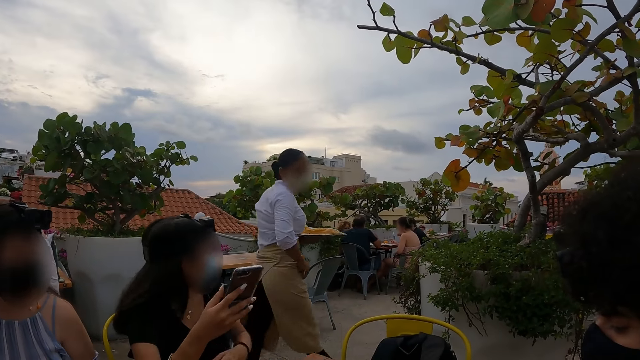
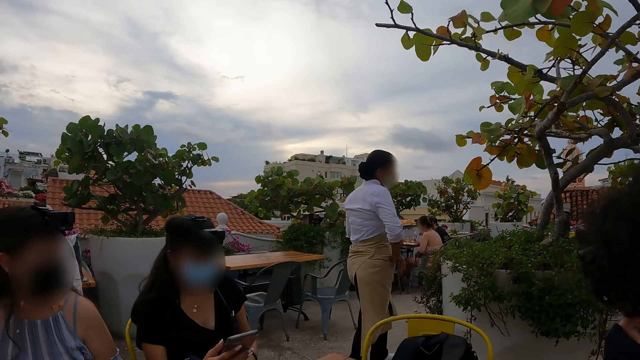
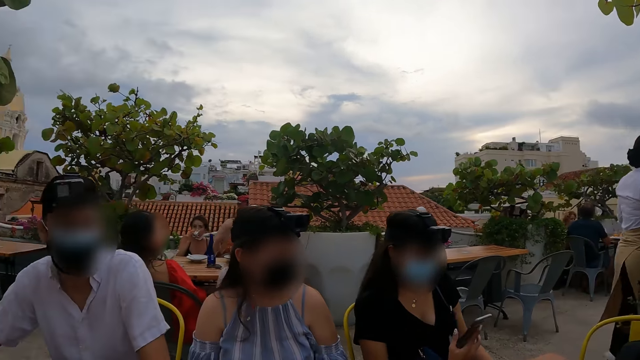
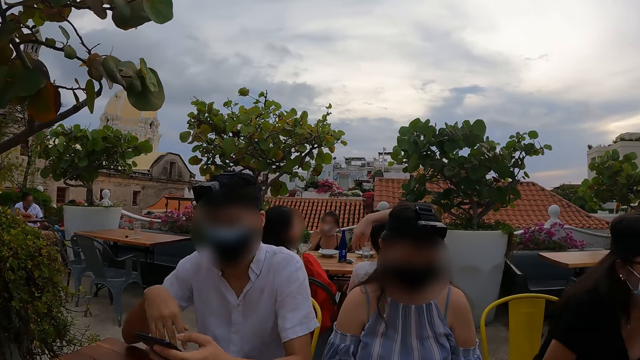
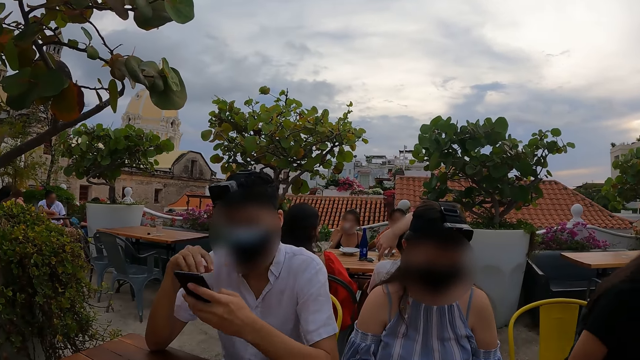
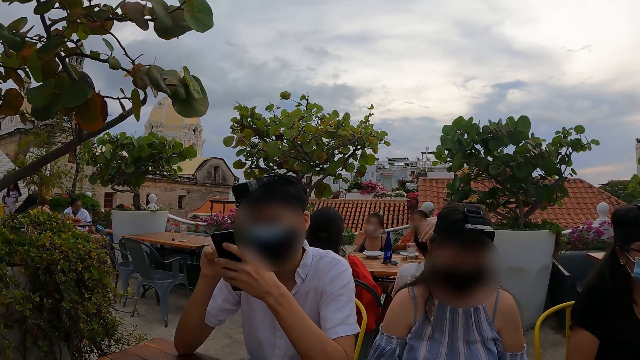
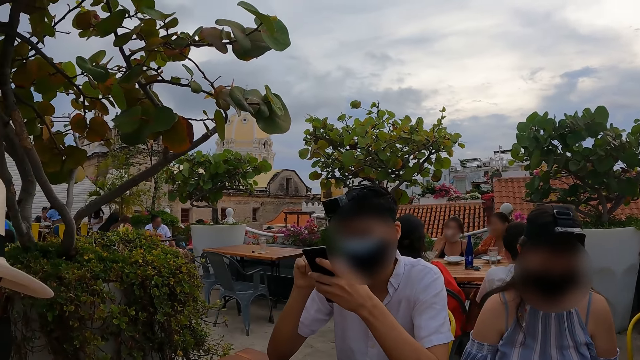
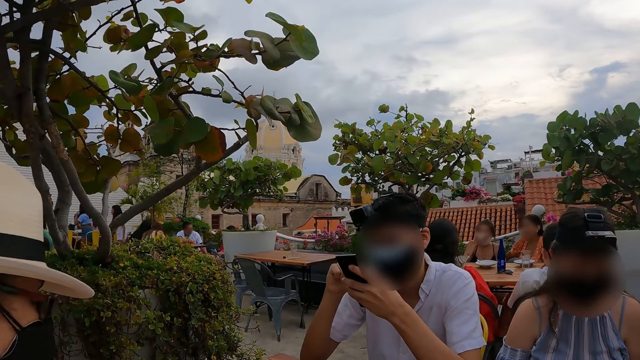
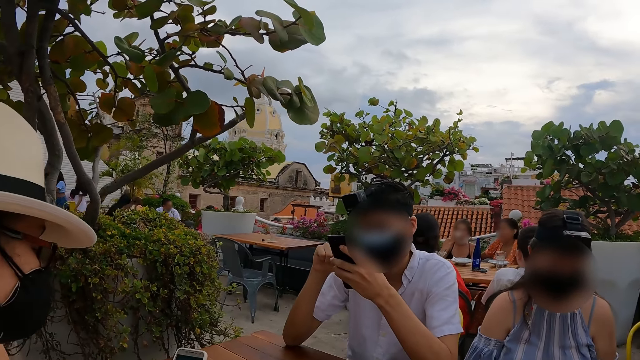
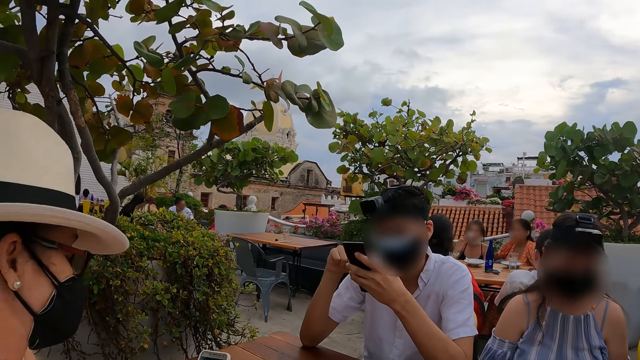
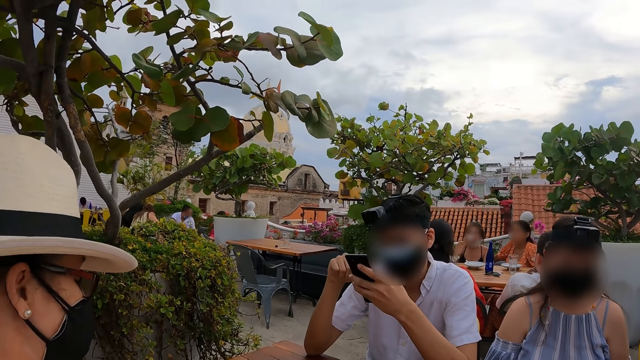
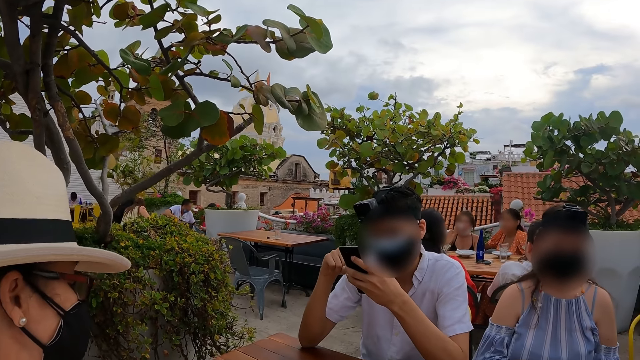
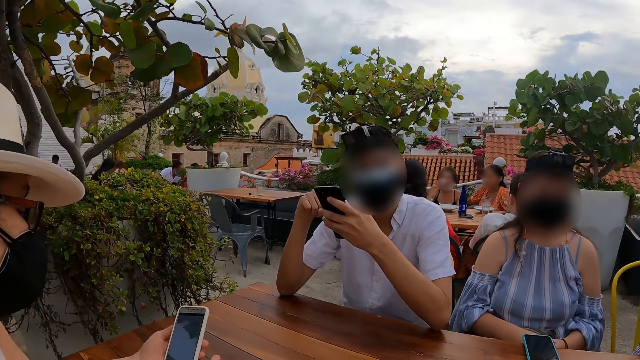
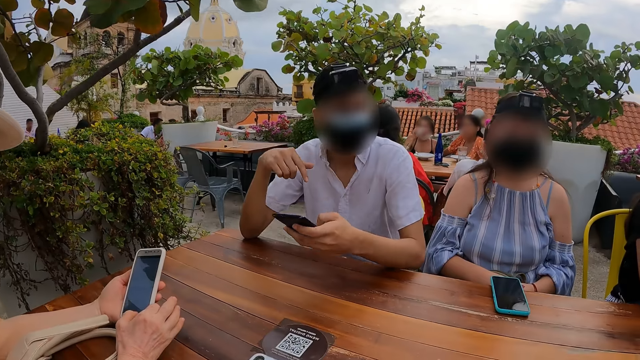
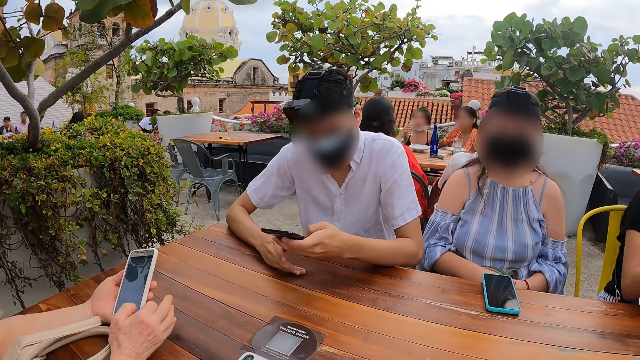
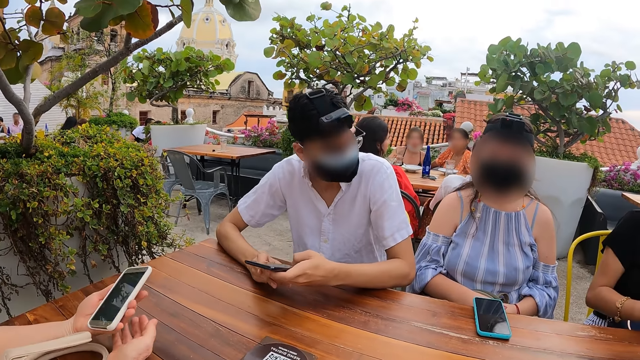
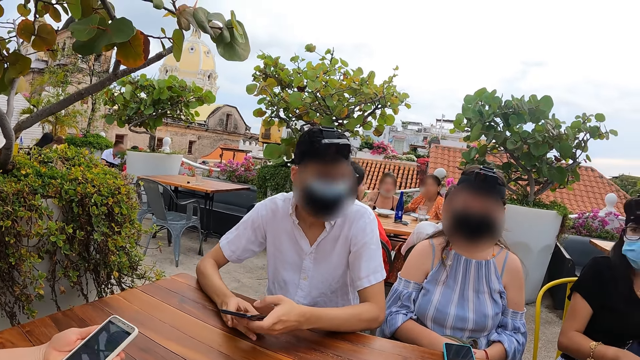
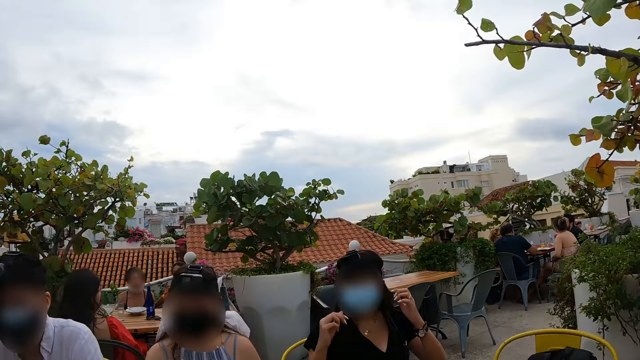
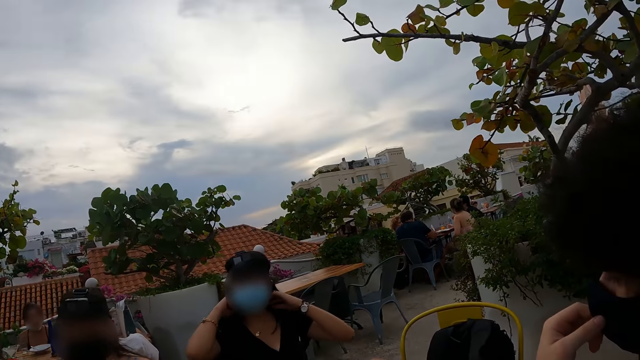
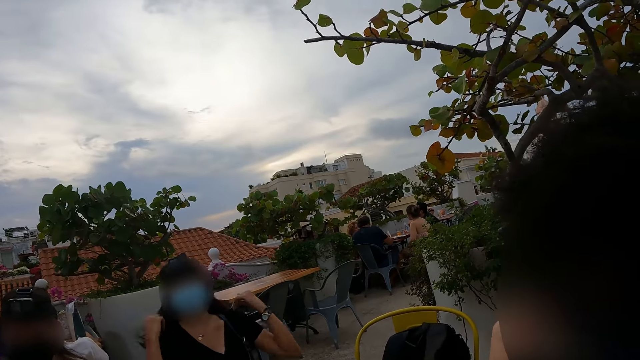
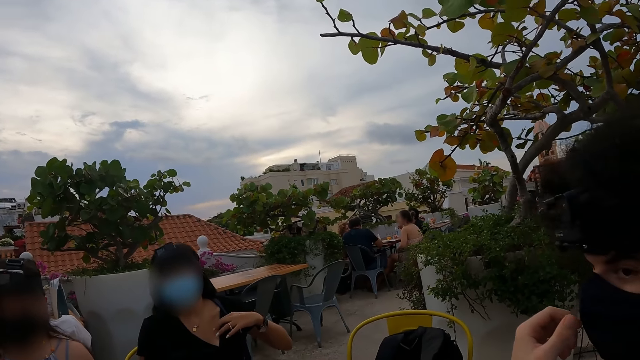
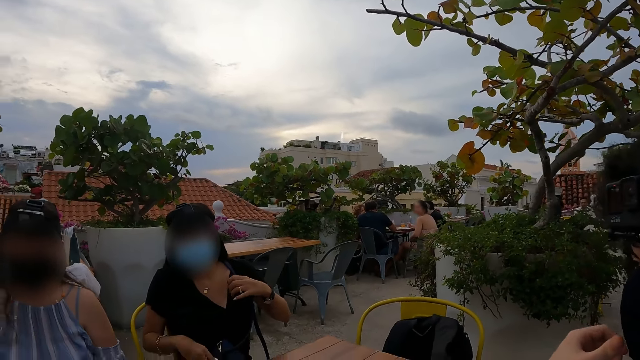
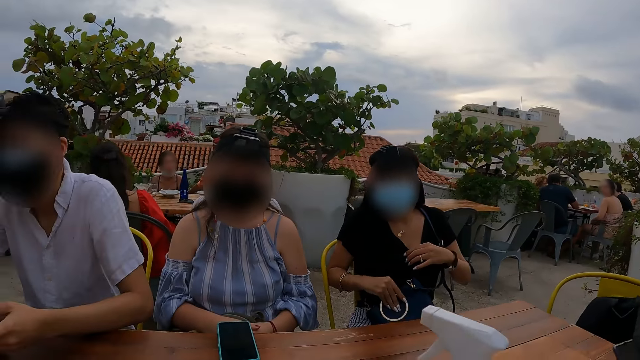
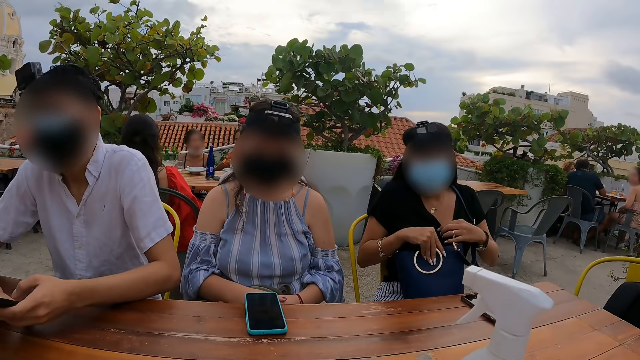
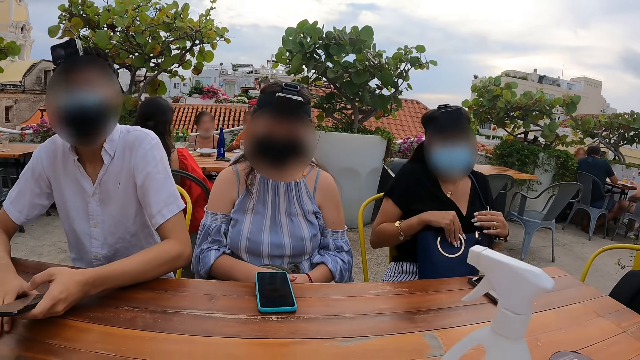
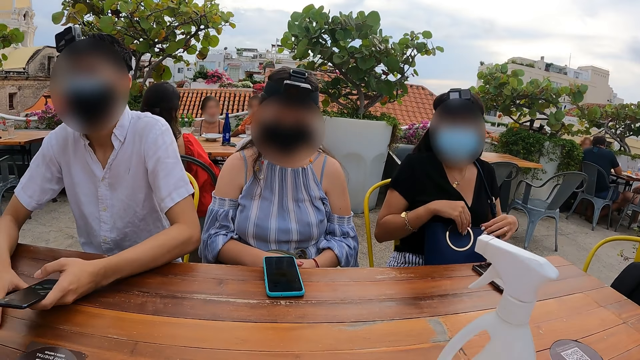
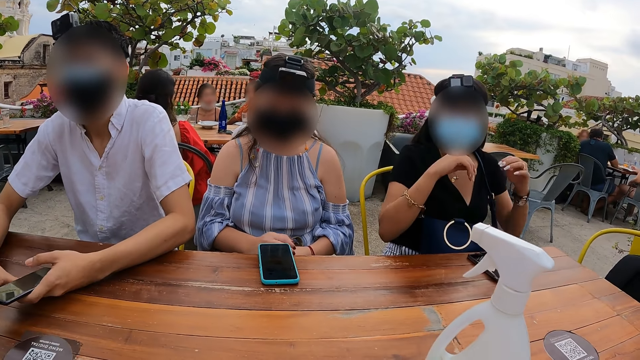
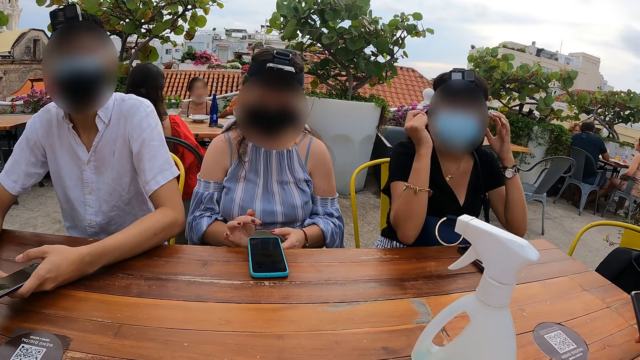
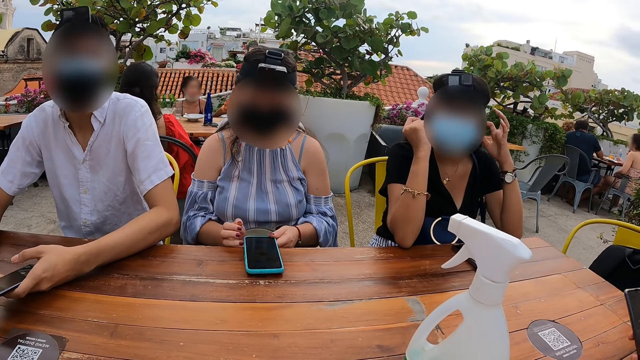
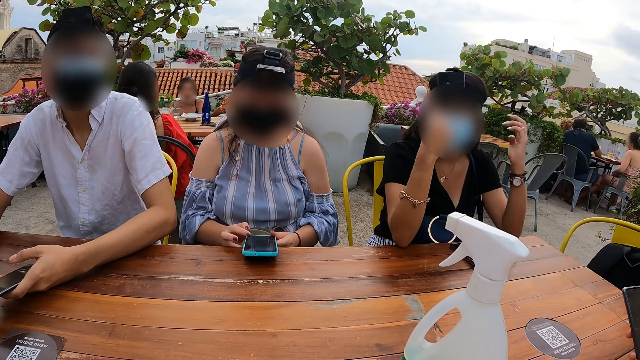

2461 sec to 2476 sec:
The camera wearer looks left. They look right. They look forward.

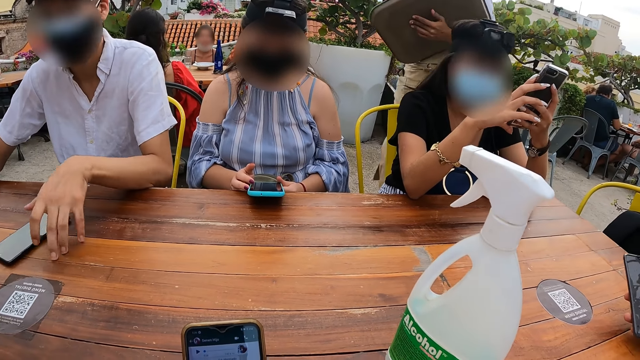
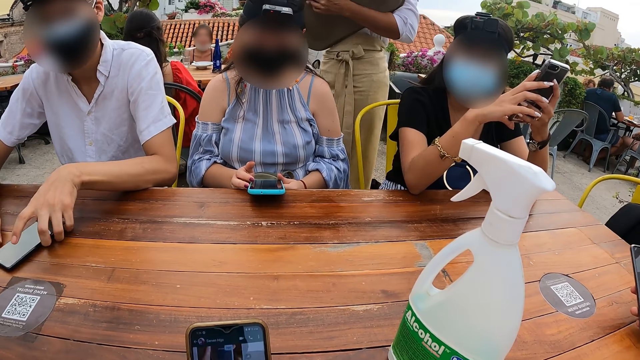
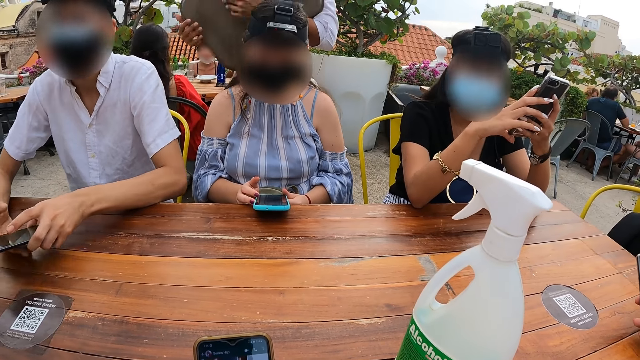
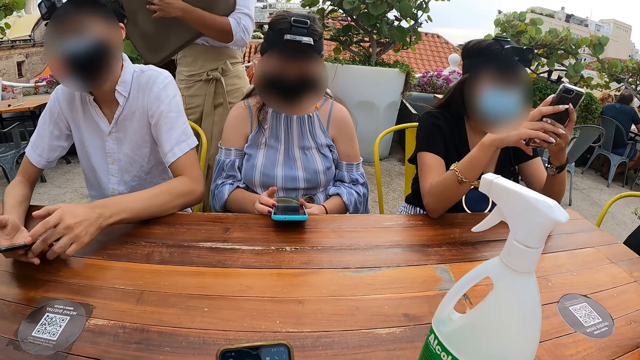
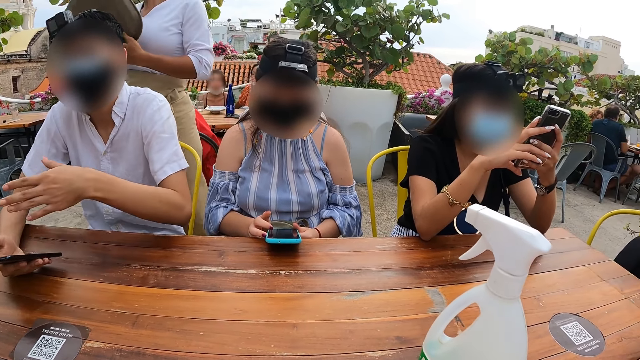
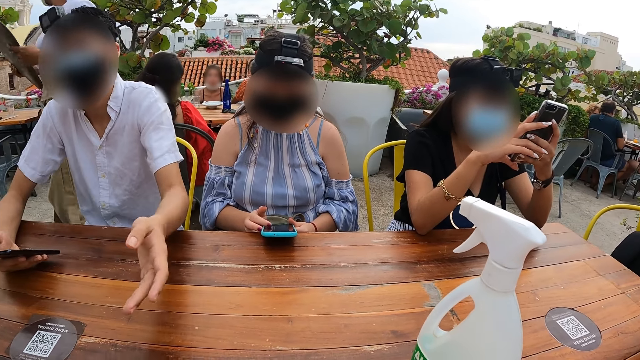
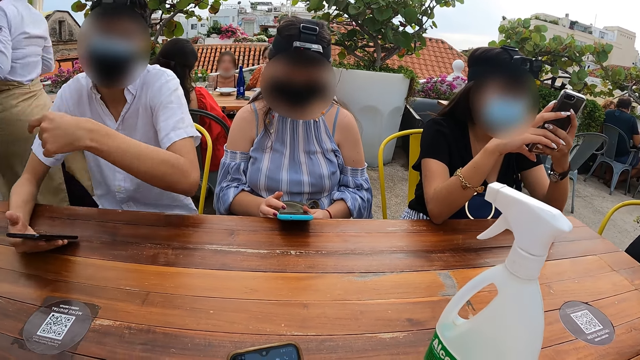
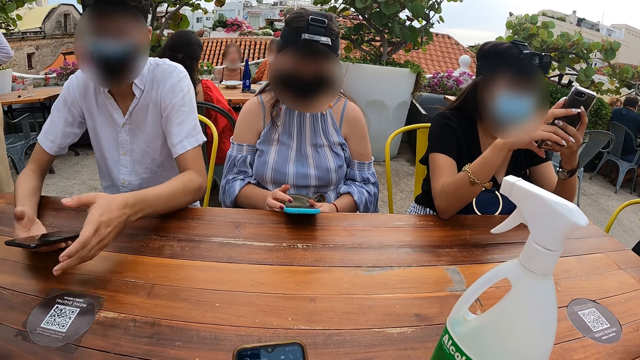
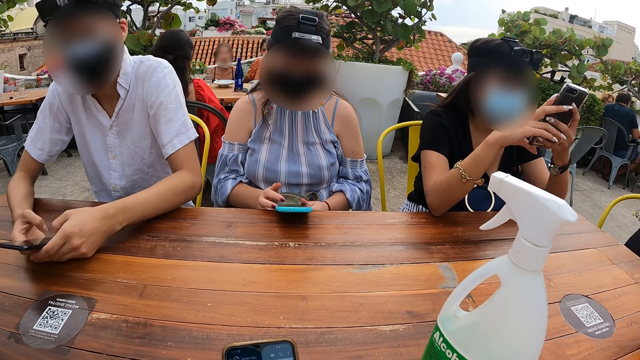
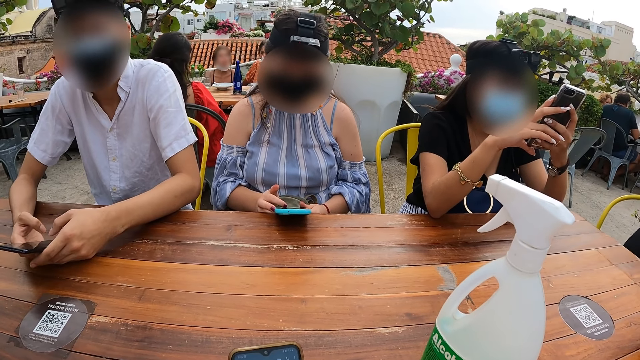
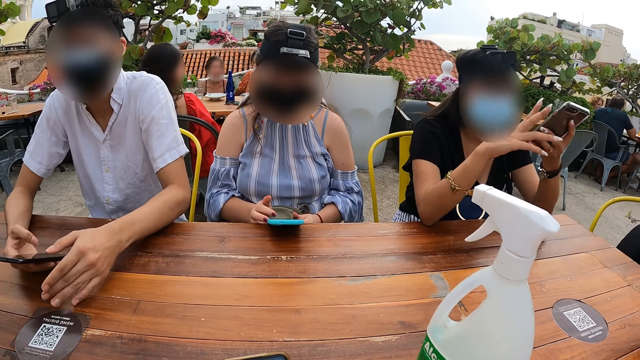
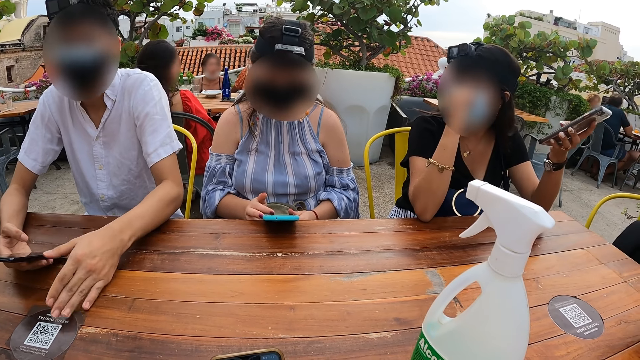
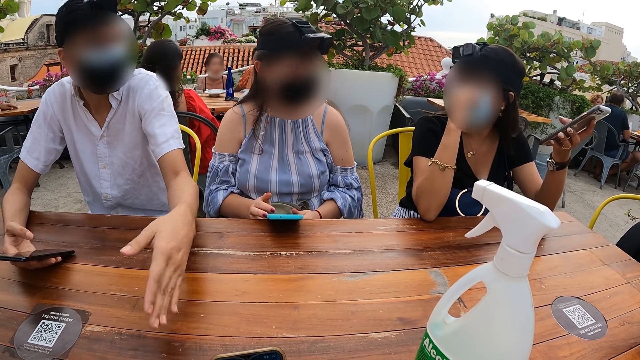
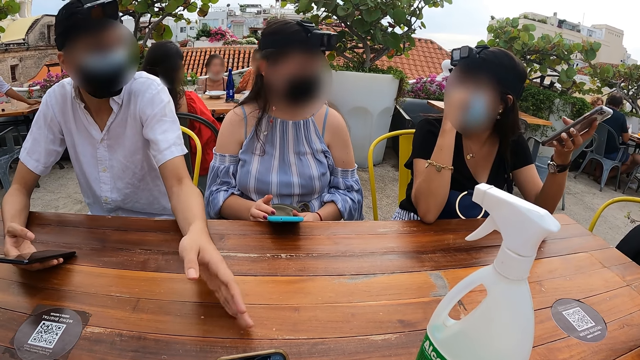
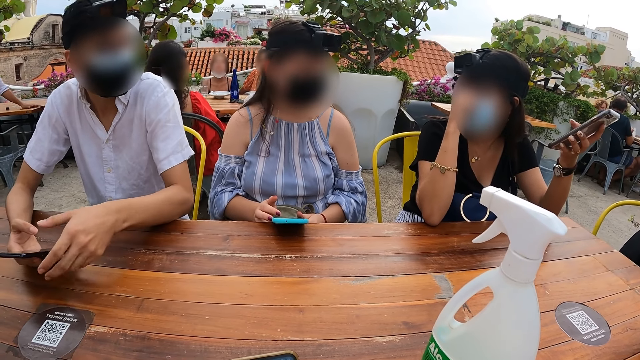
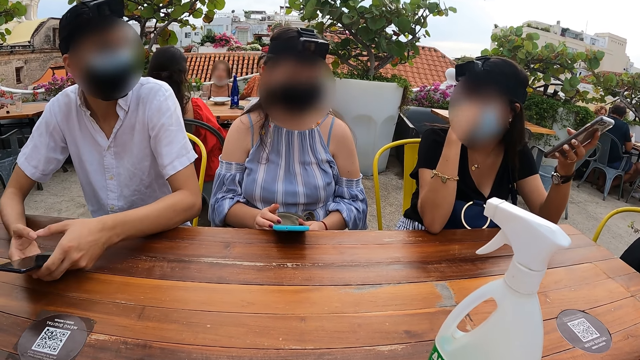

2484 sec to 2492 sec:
The camera wearer holds a phone. They look around.
